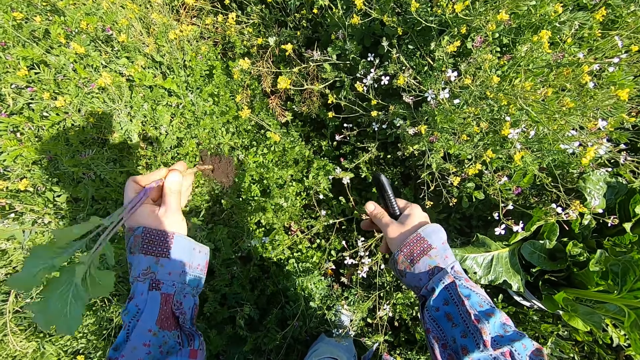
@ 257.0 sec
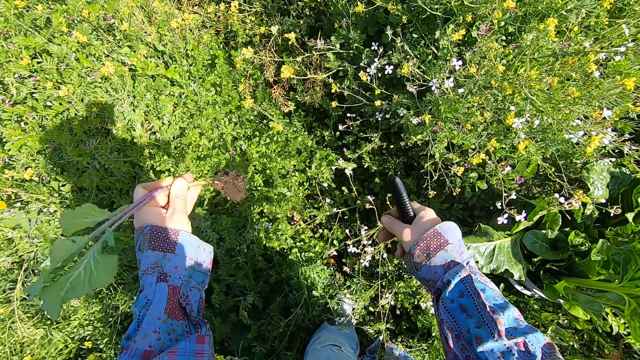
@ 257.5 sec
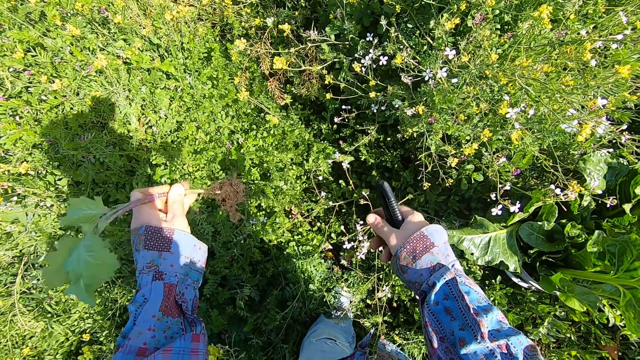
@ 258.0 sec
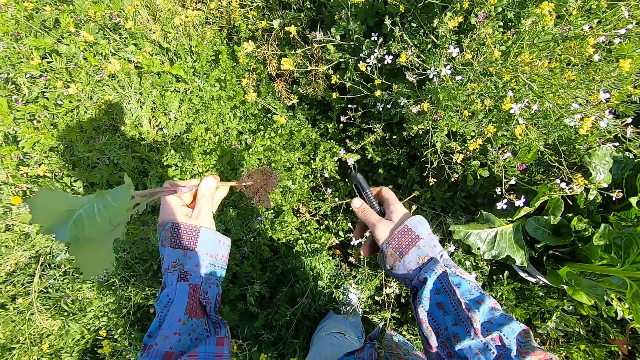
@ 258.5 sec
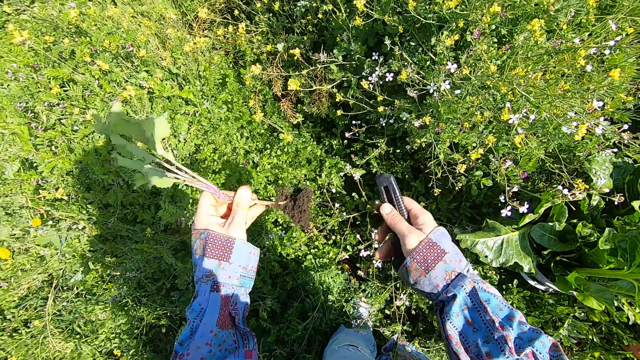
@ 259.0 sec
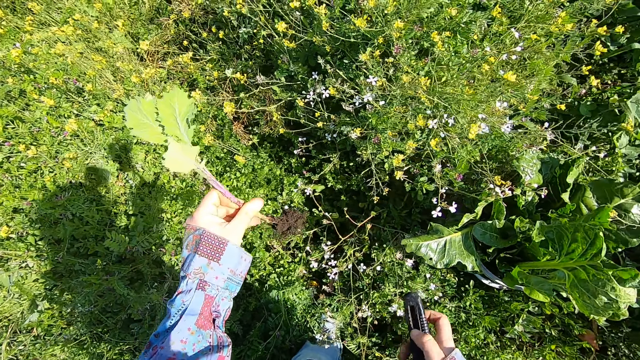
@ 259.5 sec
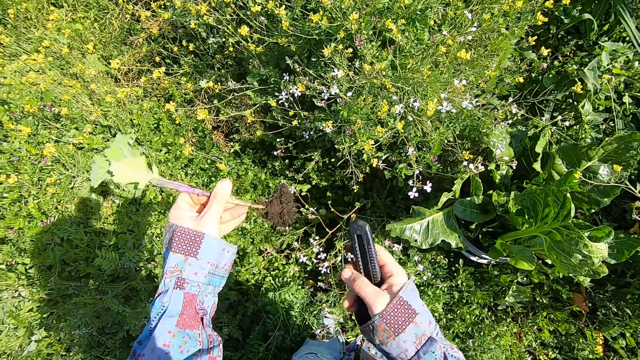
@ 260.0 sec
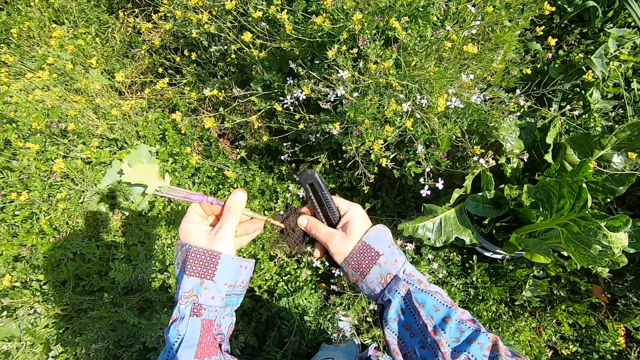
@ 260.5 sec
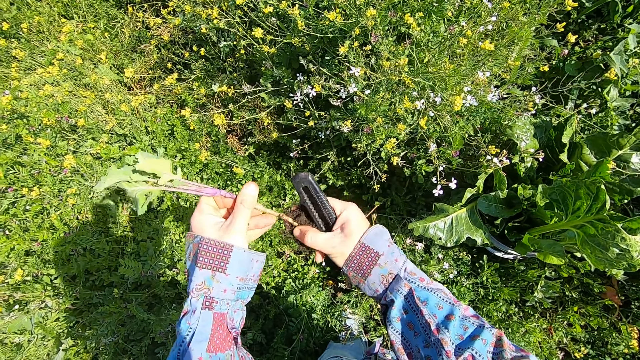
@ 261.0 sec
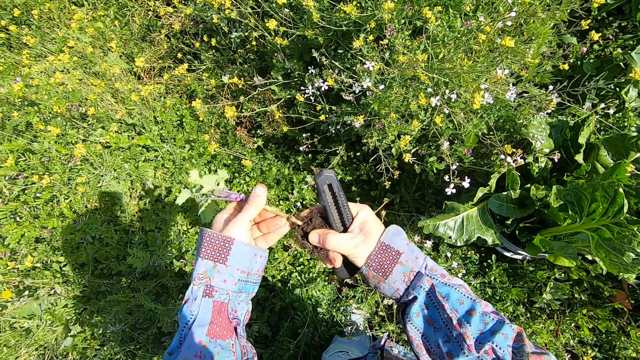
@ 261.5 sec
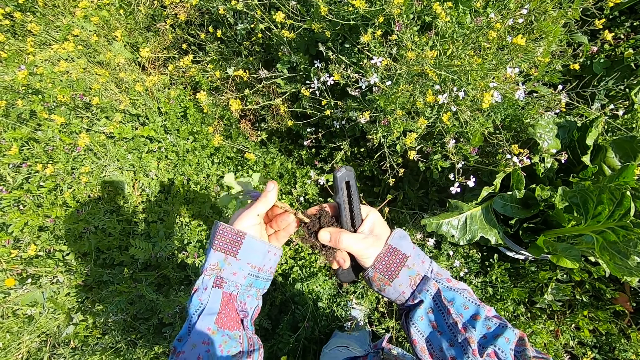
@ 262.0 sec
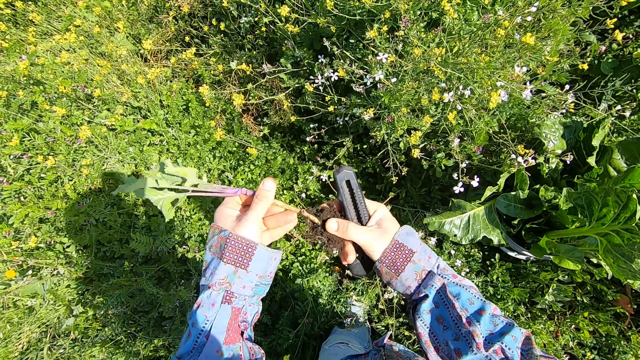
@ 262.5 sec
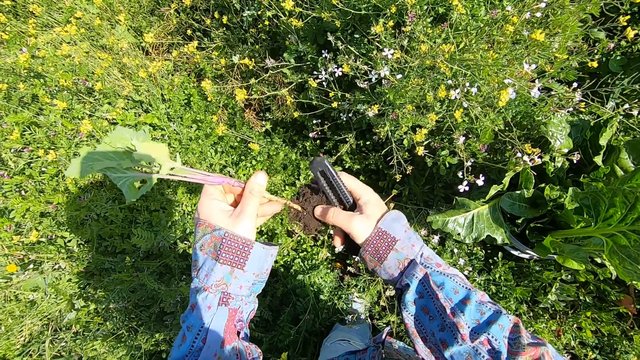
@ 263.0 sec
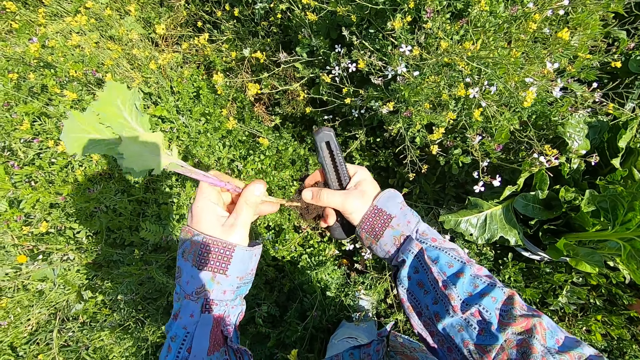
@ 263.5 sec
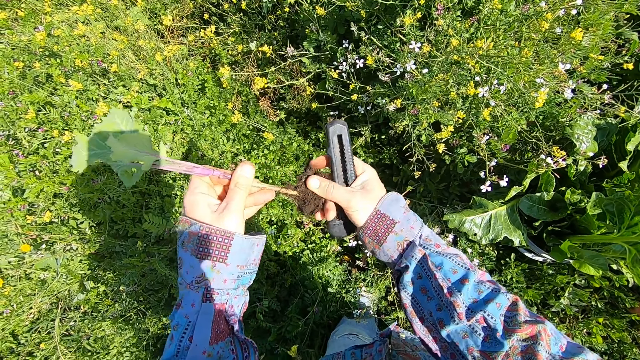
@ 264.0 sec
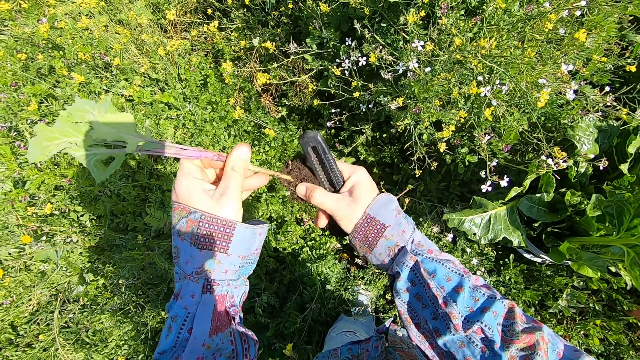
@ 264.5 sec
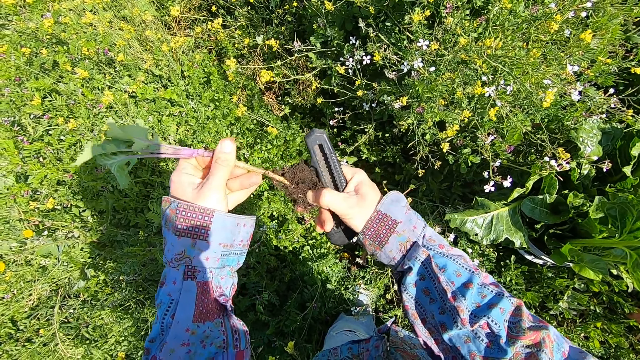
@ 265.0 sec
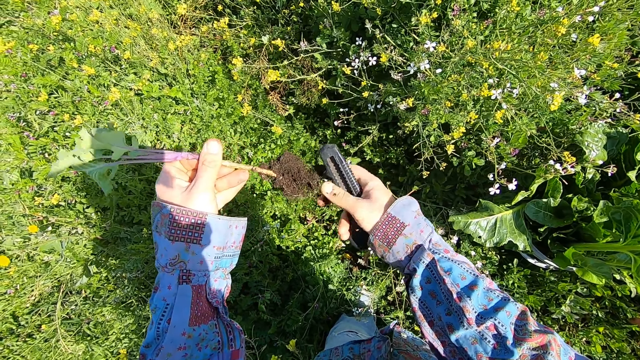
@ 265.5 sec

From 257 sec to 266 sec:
The camera wearer shakes off the soil on the root of the chard with his left hand. He removes the soil on the root of the chard with his right hand.

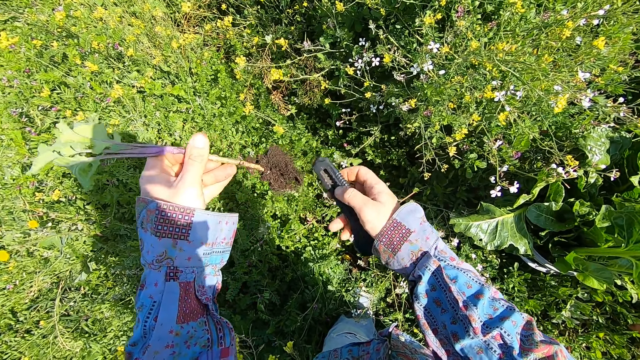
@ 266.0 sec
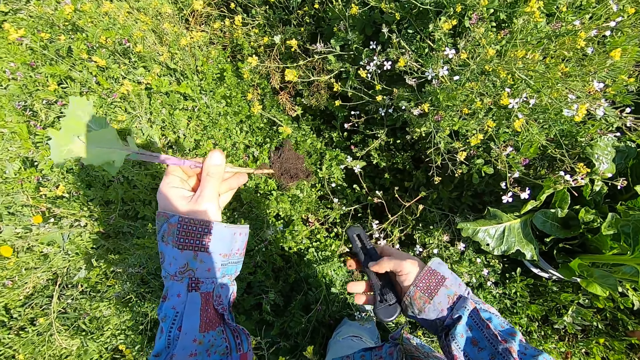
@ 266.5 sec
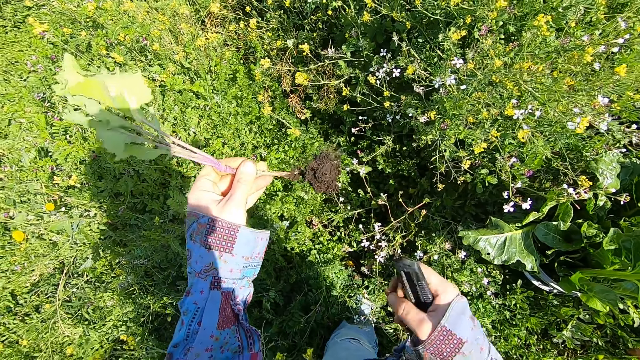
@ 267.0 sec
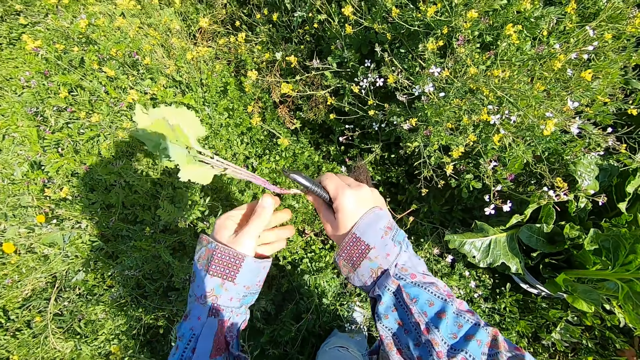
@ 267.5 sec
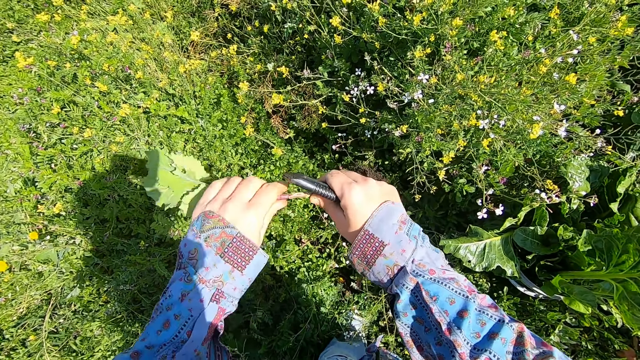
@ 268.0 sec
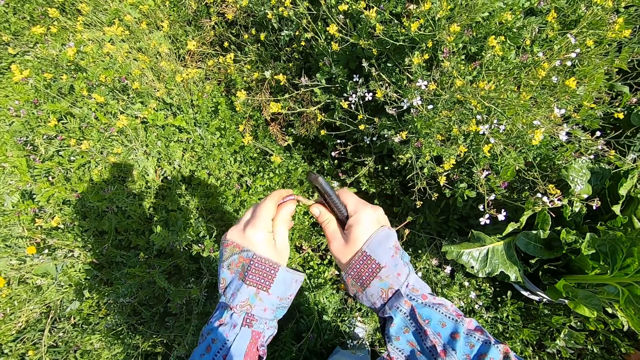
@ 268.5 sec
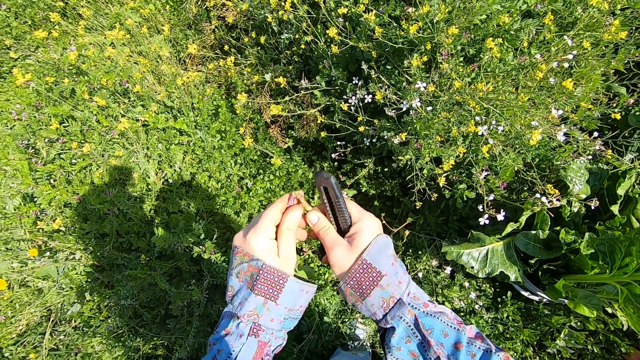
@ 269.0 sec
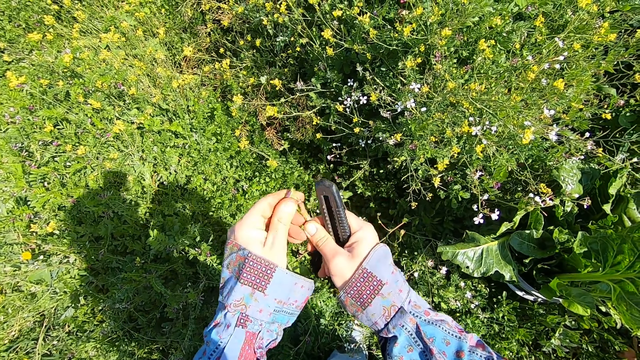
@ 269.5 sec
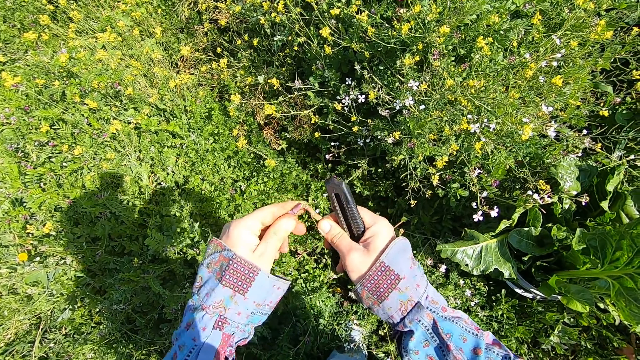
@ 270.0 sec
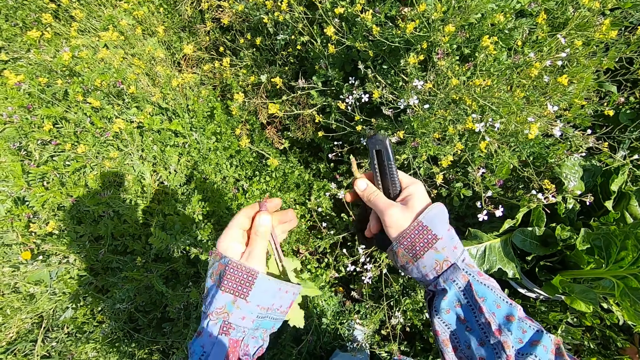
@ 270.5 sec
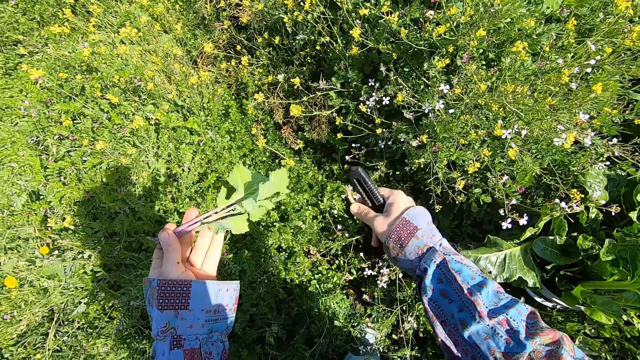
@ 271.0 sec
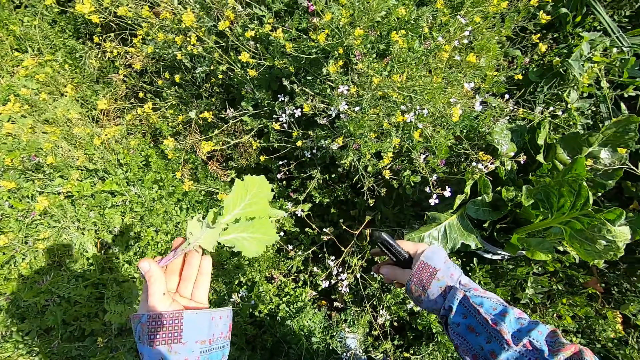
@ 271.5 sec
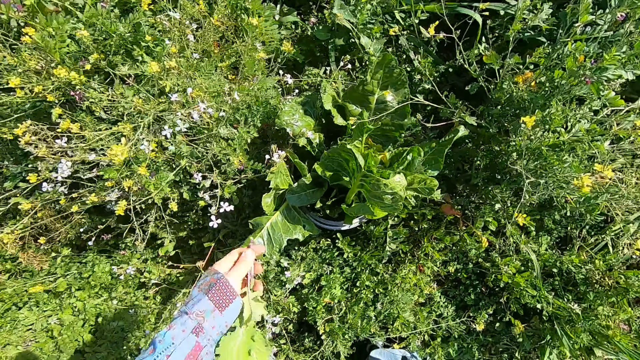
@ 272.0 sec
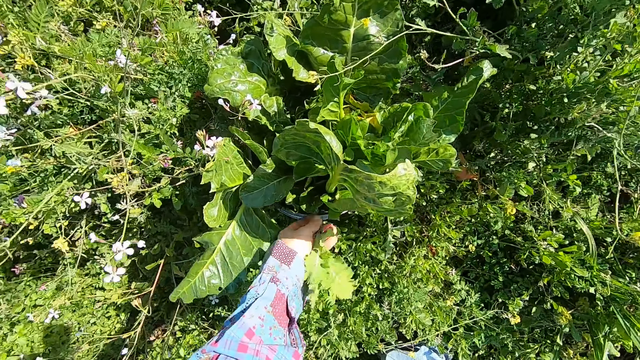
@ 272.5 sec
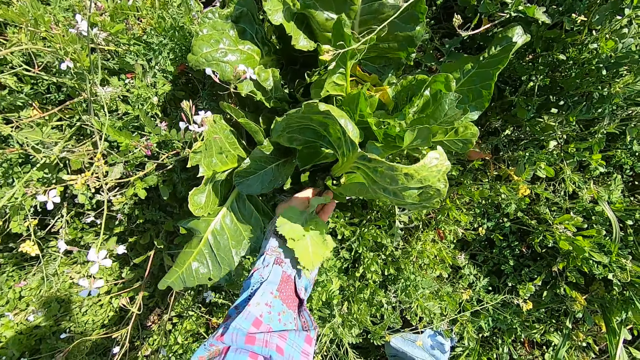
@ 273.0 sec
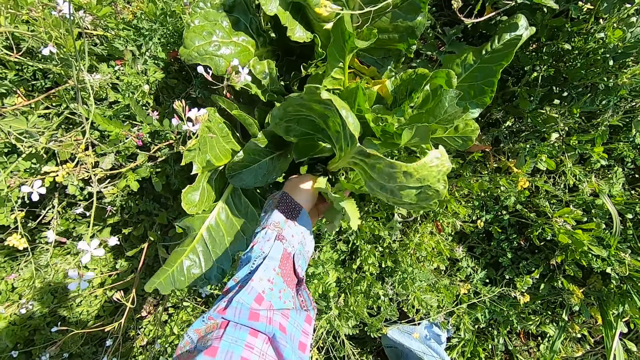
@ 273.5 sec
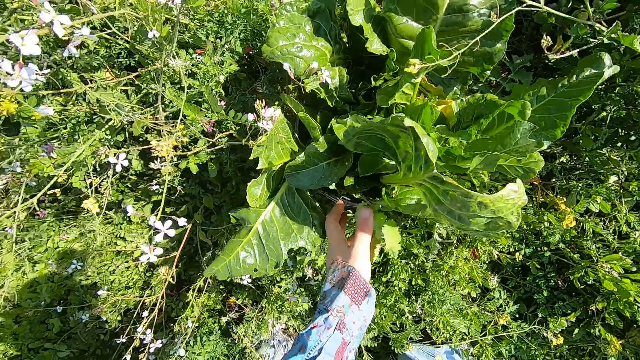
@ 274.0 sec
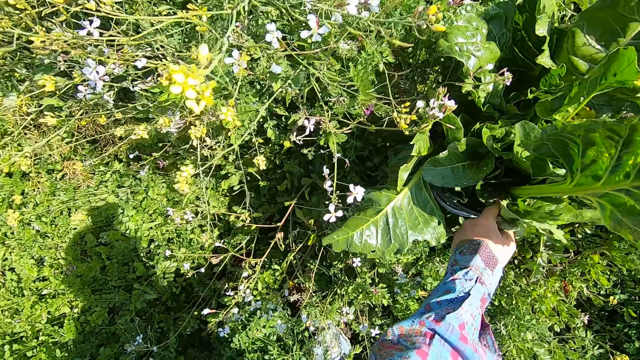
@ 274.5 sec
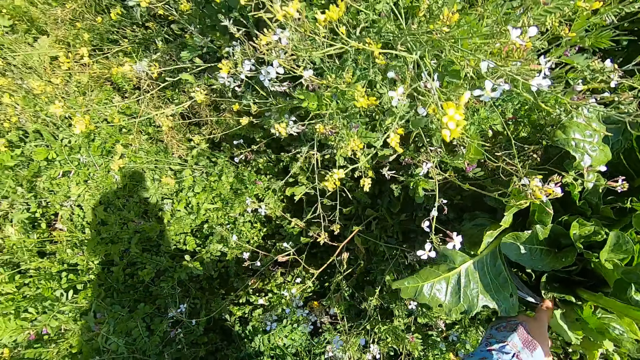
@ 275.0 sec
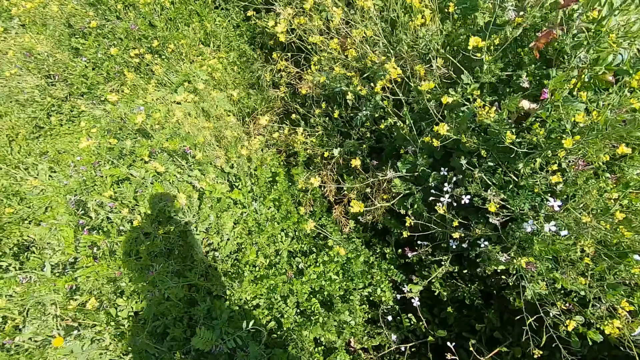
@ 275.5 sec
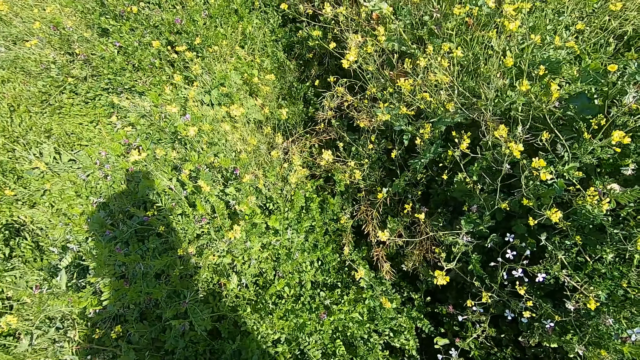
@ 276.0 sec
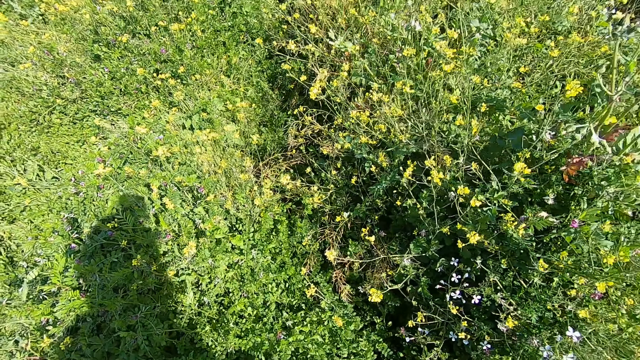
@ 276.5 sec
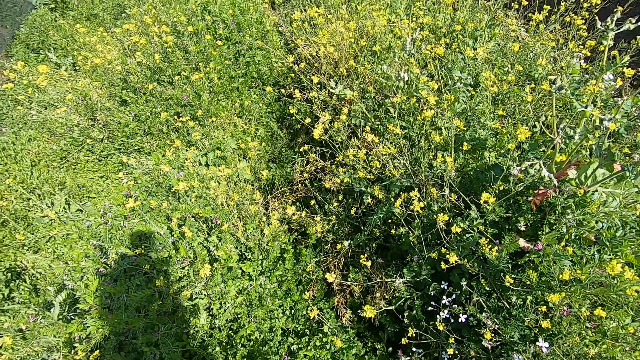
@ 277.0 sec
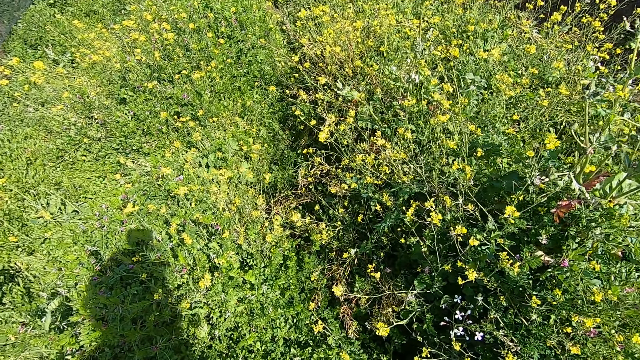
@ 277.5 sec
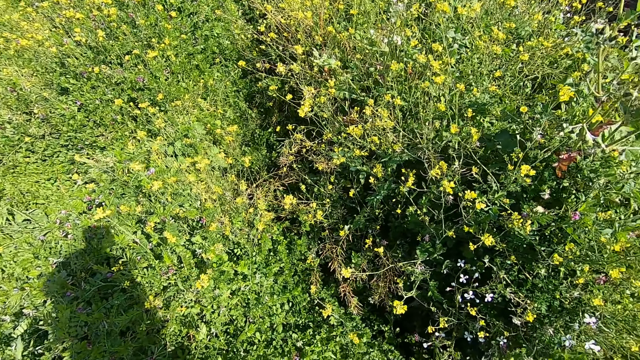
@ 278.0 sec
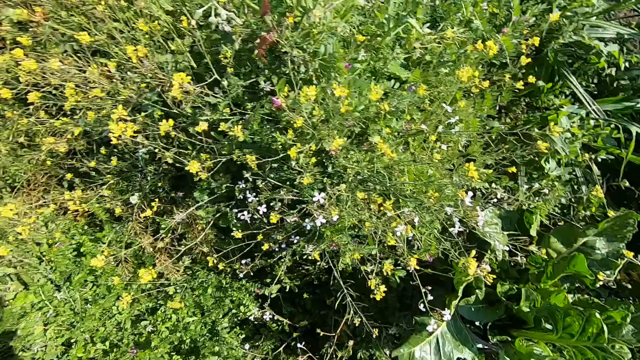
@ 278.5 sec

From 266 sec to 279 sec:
The camera wearer breaks the chard into two with both hands. He throws away the lower part of the chard with his right hand. He puts the chard into the bucket with his left hand. He looks forward.
